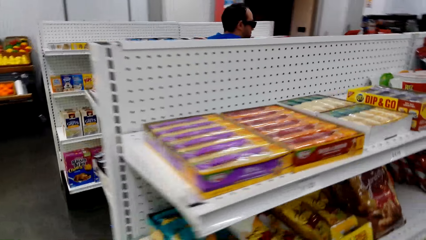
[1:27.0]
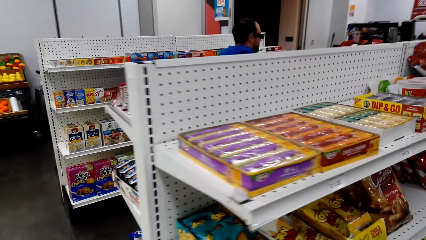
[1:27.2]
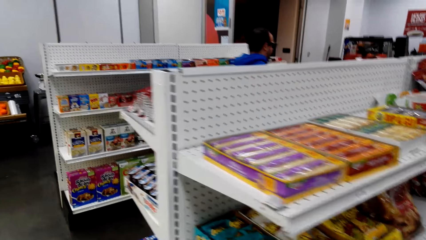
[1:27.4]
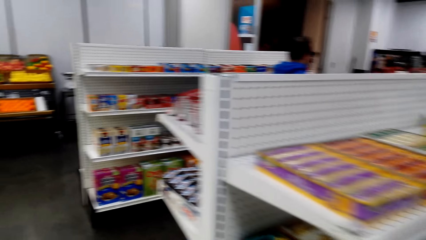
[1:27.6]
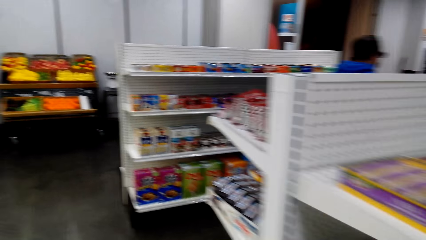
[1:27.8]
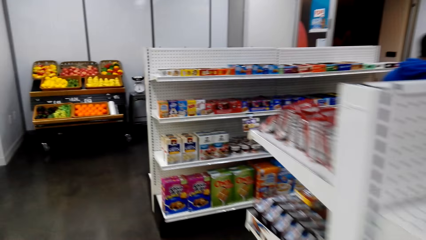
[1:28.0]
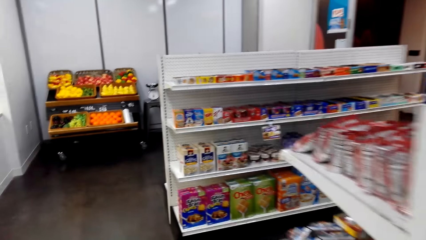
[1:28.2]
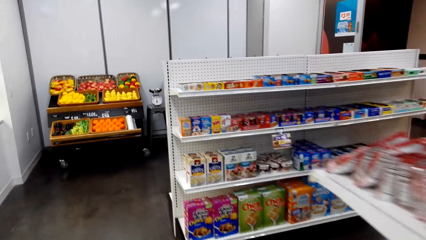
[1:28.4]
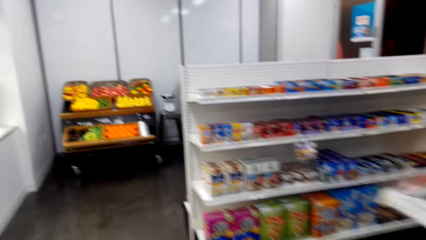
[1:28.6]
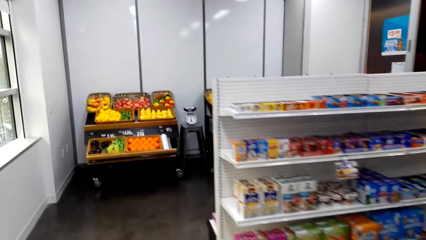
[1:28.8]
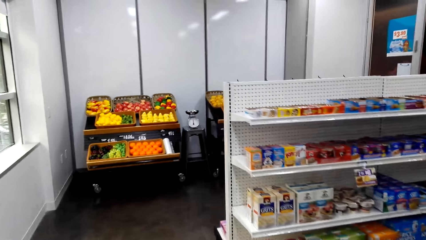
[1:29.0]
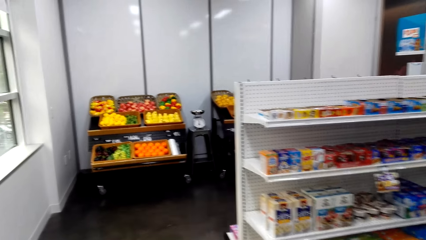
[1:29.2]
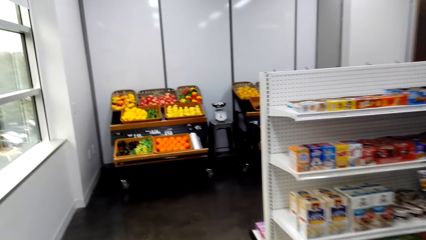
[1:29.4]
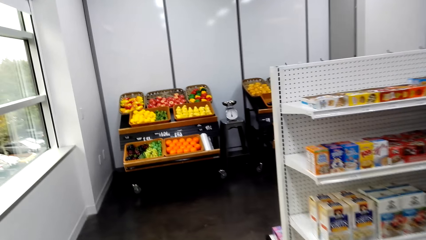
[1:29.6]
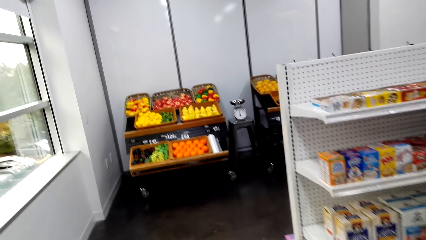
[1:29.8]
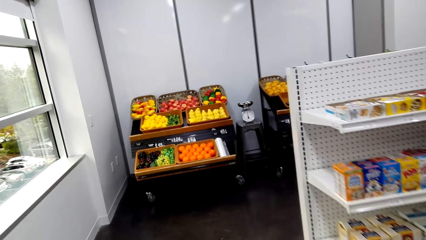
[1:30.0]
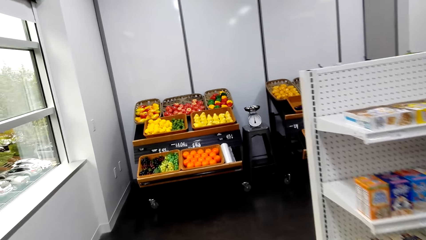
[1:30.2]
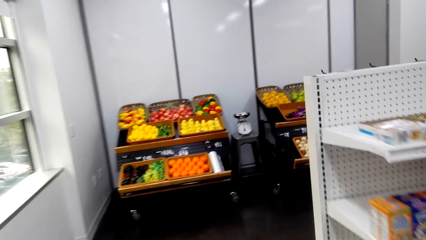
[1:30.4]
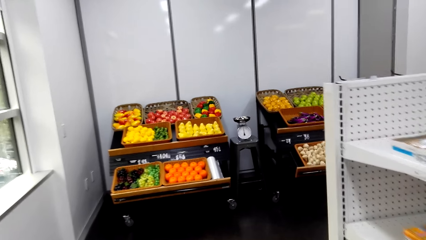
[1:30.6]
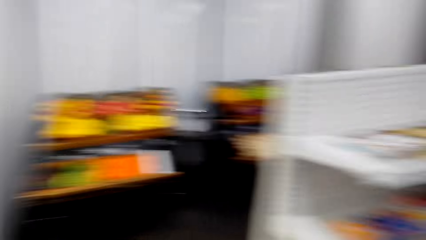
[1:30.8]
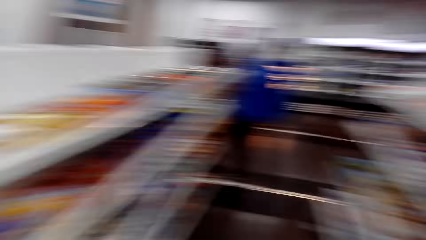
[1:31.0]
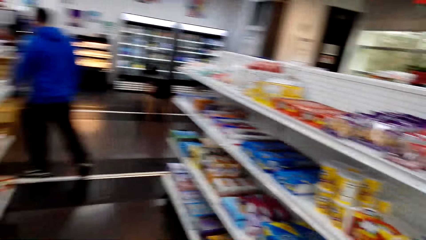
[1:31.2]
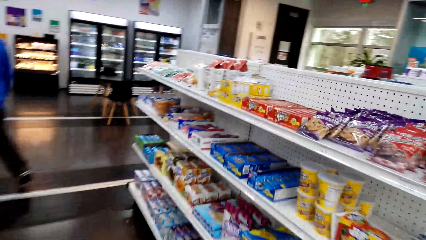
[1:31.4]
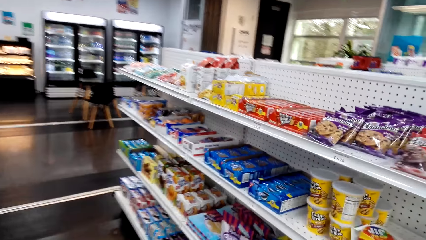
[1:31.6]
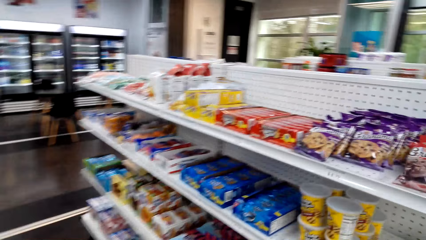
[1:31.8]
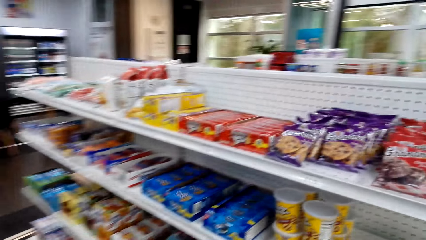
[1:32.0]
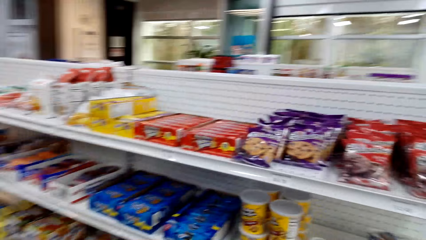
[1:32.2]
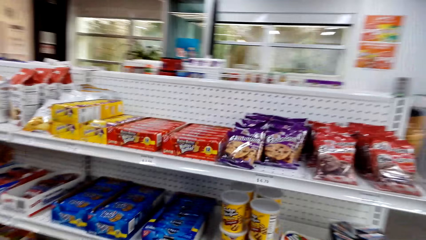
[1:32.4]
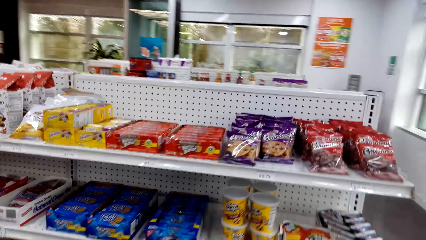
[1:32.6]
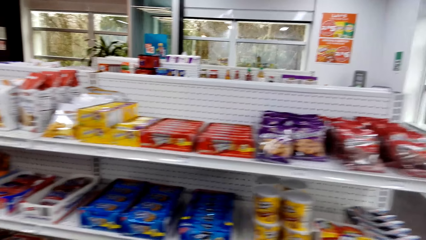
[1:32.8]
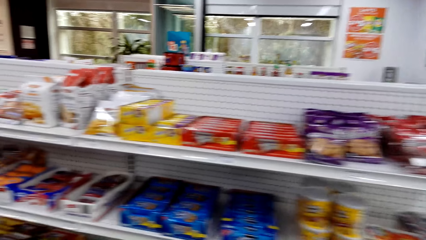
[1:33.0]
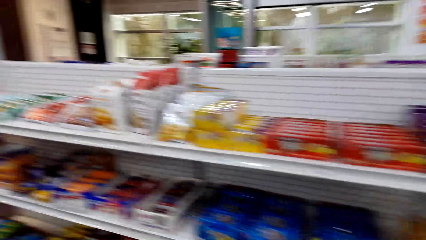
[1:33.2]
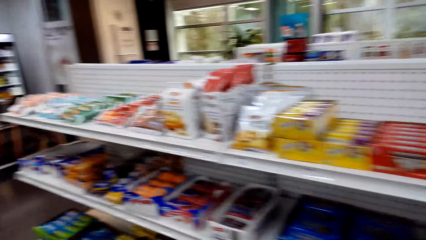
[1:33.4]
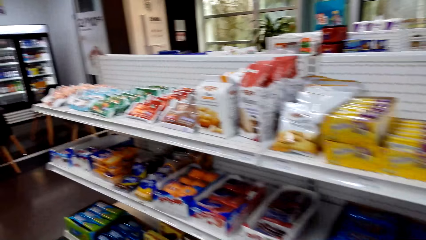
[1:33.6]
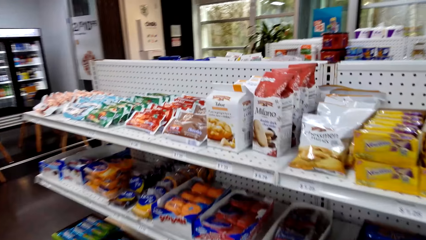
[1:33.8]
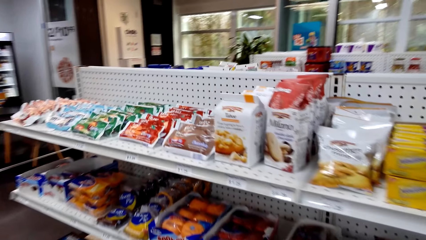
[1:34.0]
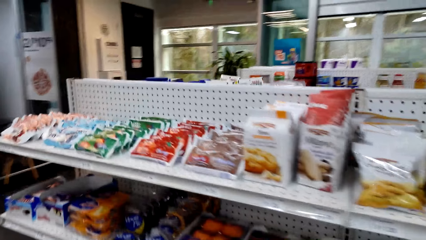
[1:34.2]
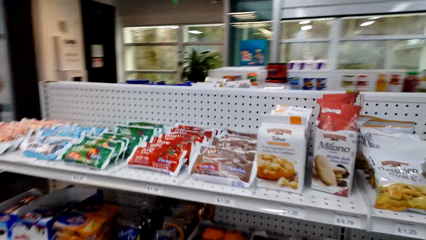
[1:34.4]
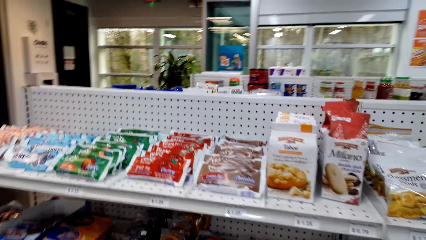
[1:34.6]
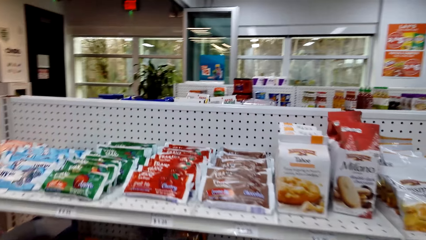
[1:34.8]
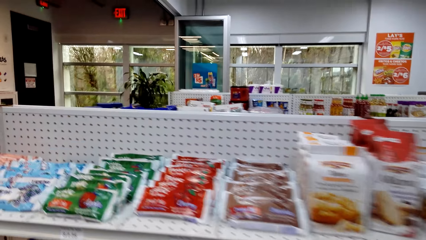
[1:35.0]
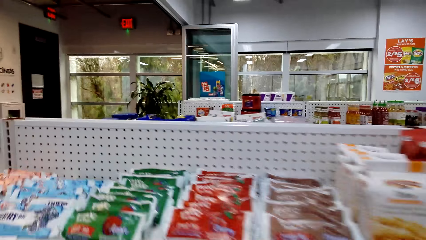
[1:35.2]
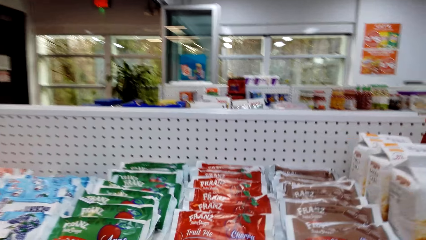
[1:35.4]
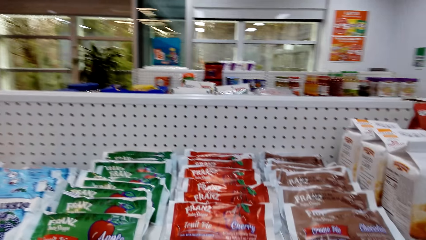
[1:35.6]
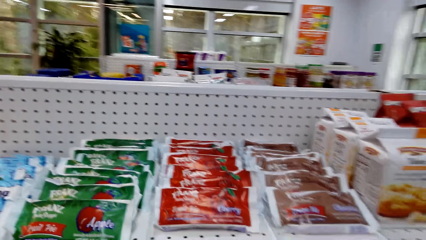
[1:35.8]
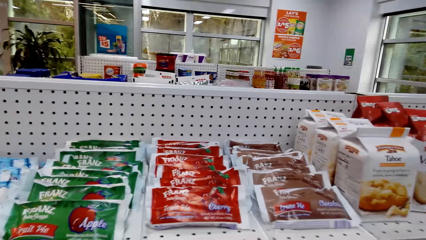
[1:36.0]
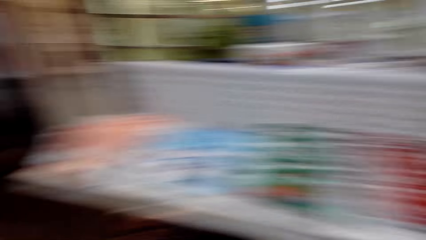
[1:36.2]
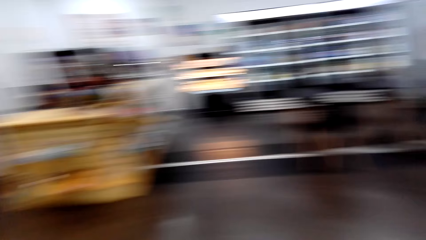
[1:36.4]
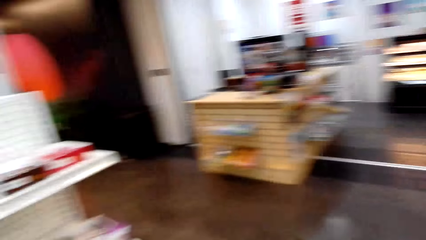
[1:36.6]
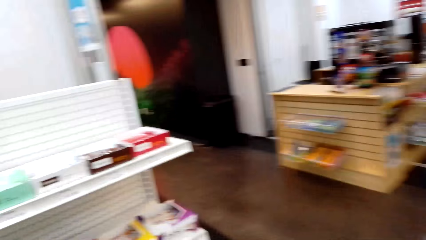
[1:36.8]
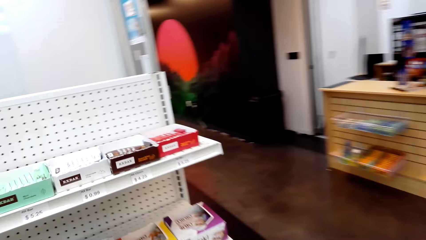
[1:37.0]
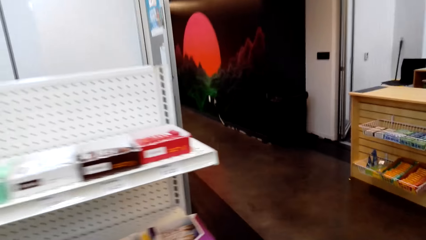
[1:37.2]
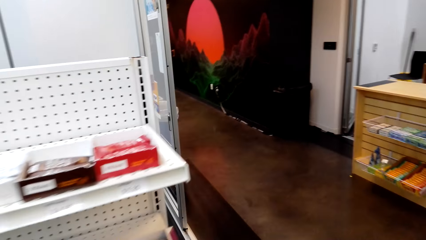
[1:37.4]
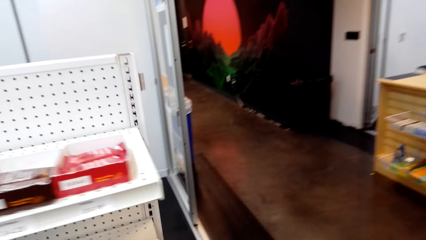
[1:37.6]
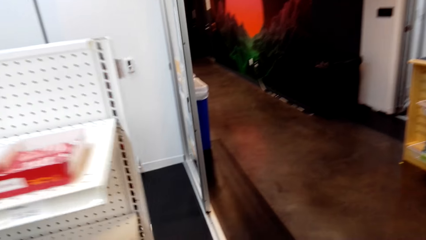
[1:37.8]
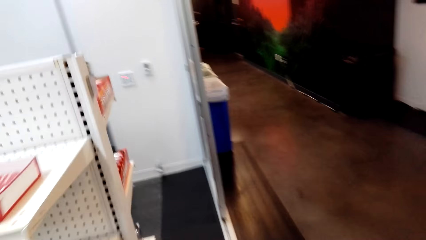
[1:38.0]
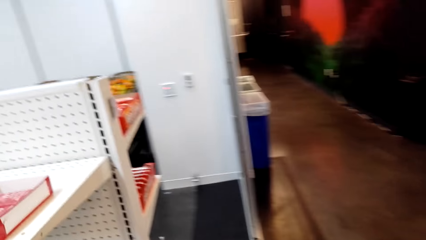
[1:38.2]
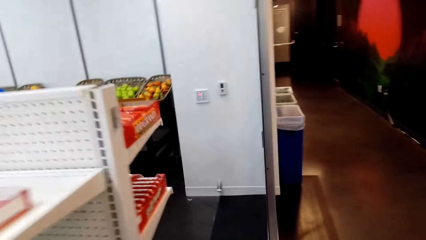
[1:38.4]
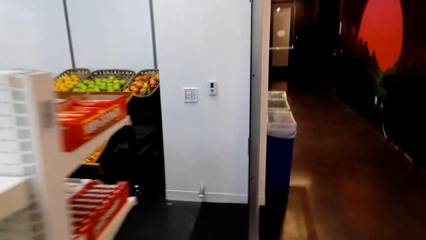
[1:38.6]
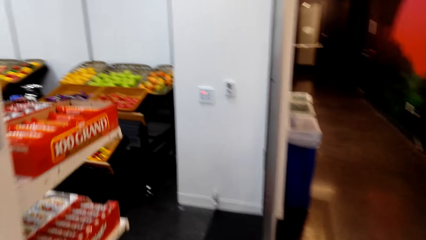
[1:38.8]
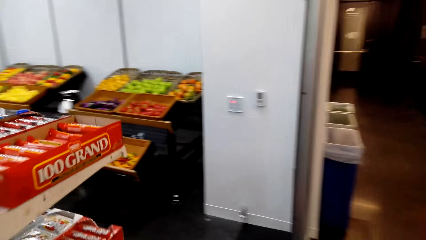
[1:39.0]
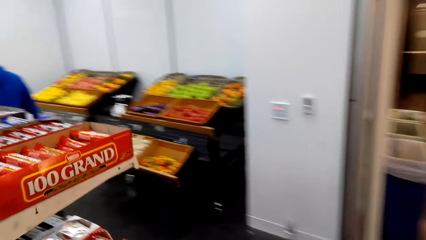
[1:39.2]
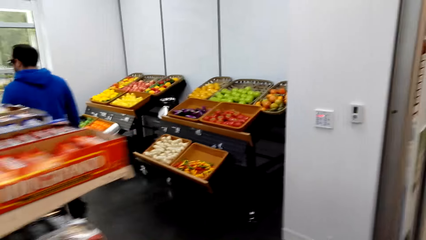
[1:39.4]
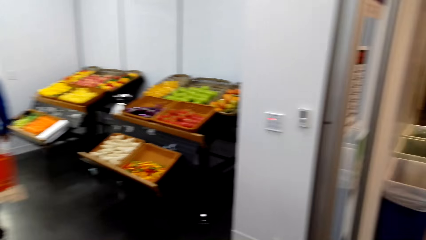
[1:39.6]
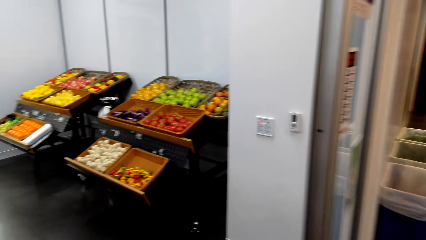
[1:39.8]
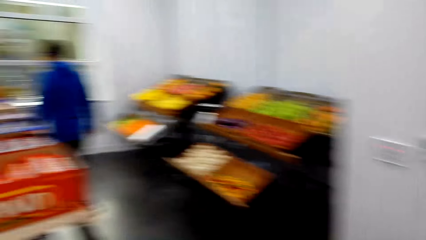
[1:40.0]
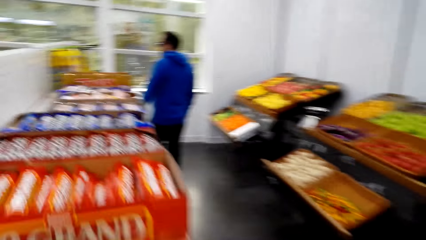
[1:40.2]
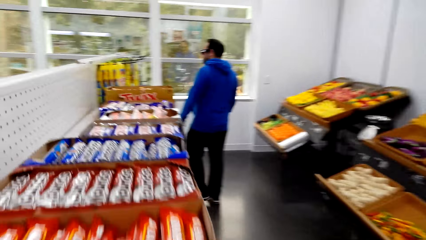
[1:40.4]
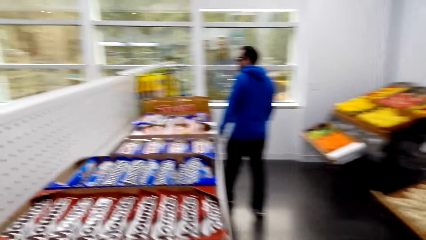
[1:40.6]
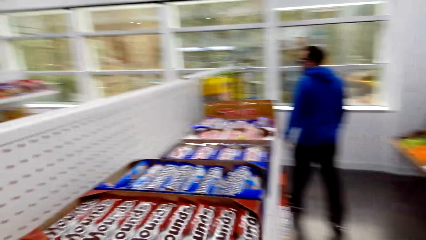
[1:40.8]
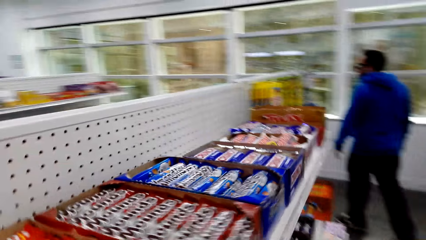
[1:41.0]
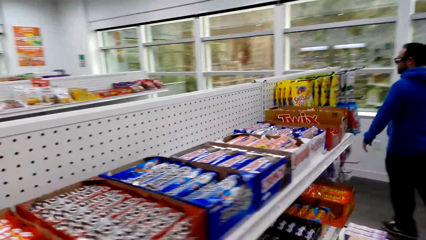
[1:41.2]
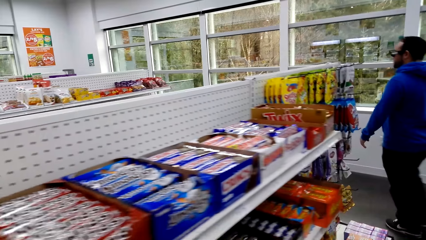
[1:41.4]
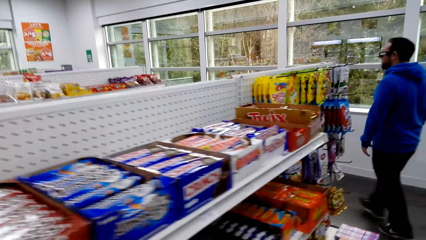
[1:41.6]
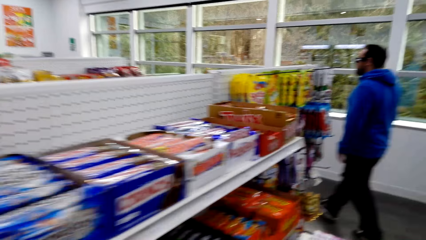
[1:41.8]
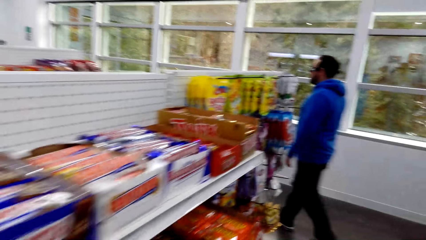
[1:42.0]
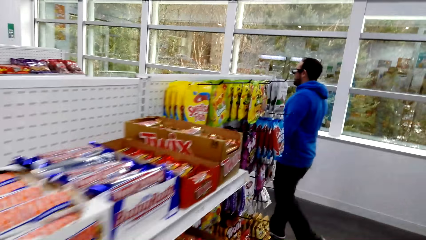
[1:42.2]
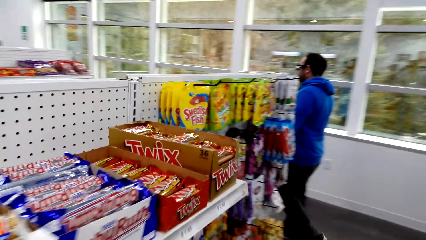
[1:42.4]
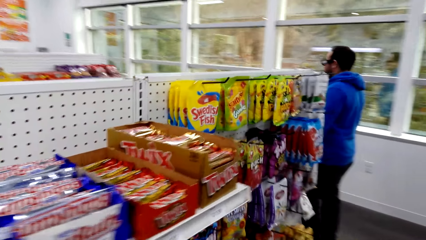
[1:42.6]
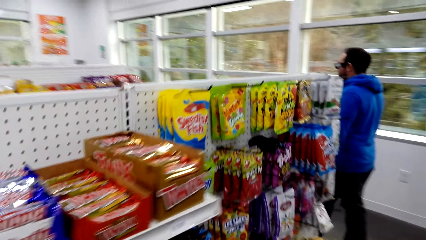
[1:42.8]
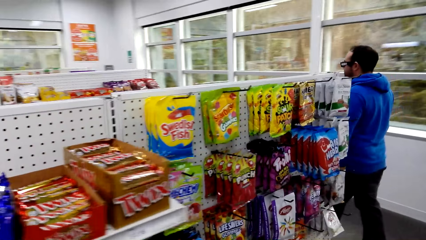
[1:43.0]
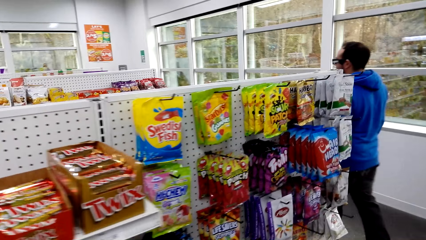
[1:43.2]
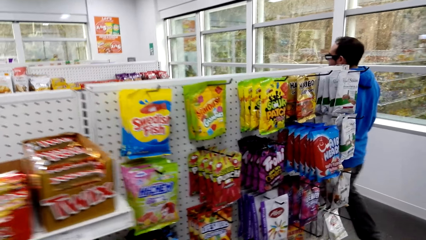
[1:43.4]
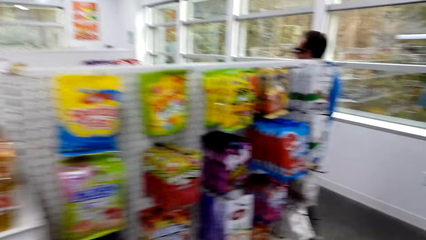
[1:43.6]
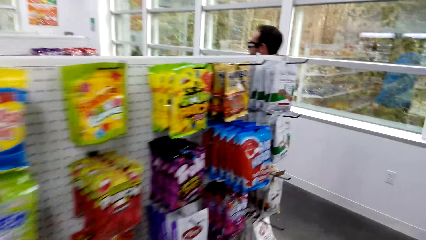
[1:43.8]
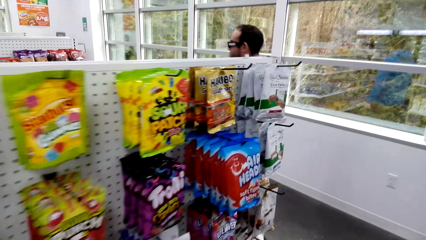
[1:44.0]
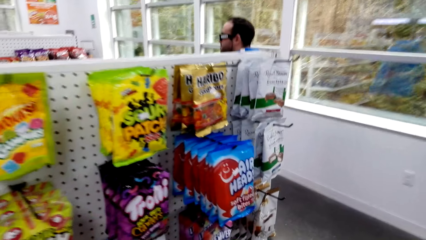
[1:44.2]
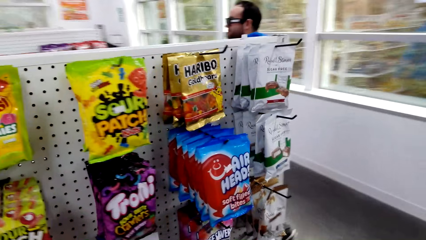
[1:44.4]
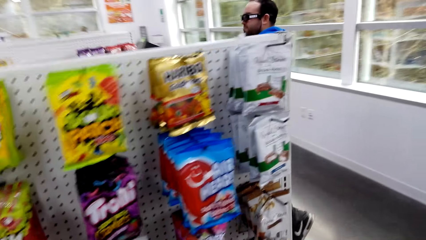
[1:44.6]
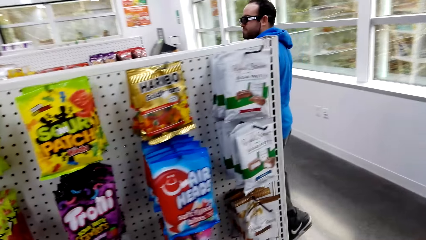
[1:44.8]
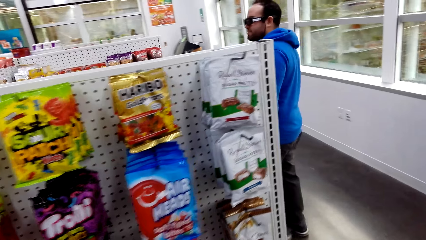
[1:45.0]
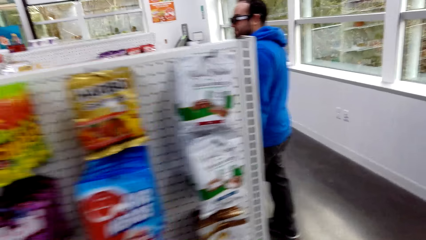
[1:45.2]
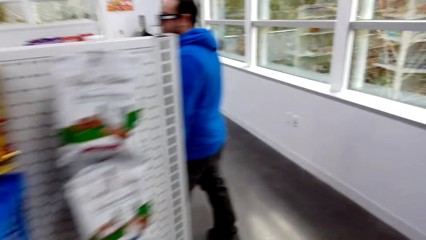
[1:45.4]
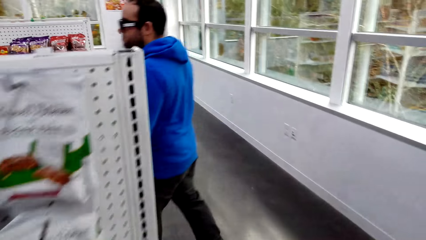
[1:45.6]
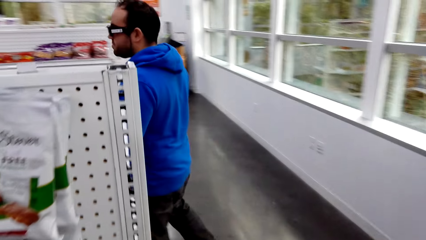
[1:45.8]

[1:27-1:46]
The camera wearer walks in the supermarket. They turn around. They walk in the supermarket. They look around. They look around again. They walk in the supermarket. They look around.
